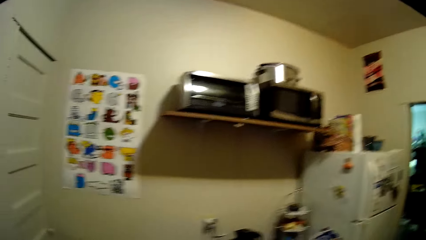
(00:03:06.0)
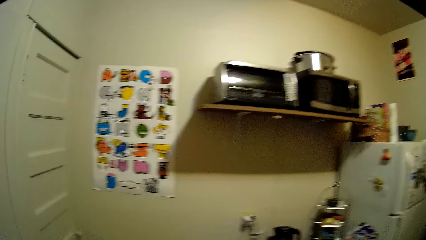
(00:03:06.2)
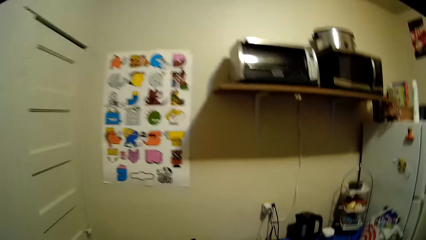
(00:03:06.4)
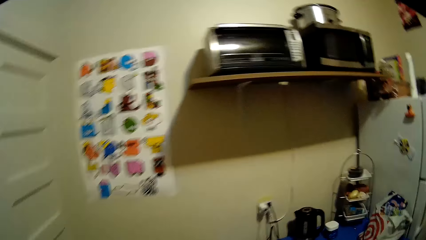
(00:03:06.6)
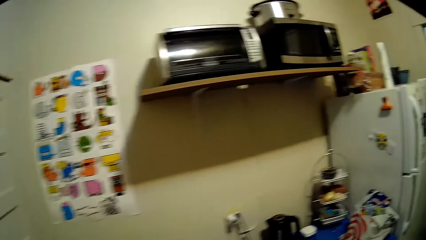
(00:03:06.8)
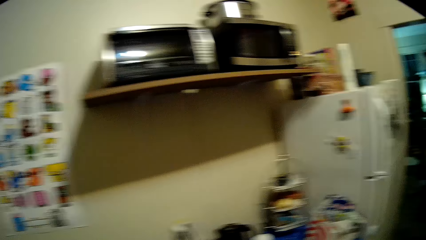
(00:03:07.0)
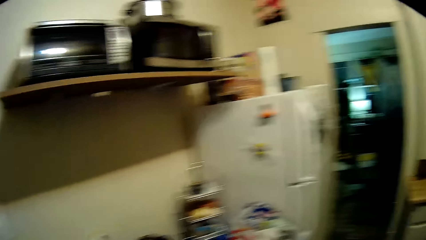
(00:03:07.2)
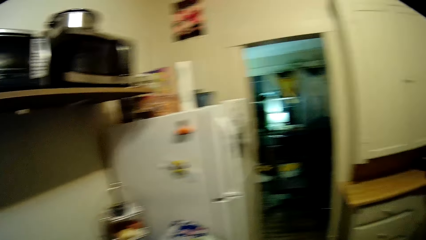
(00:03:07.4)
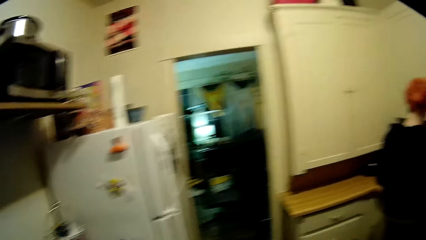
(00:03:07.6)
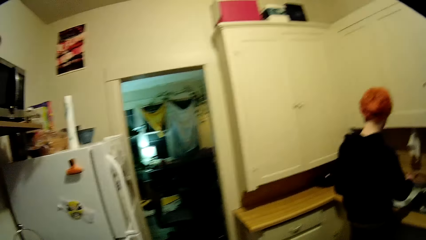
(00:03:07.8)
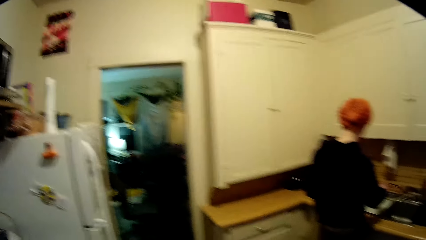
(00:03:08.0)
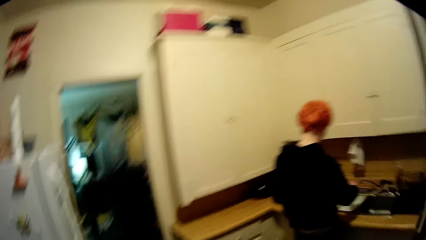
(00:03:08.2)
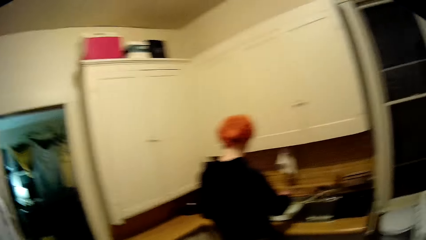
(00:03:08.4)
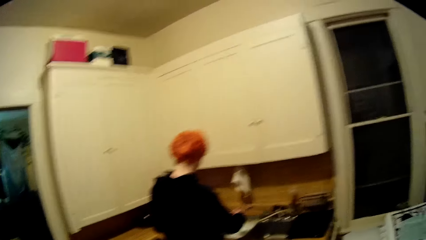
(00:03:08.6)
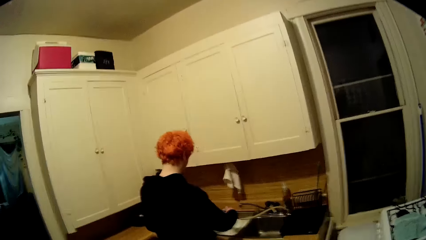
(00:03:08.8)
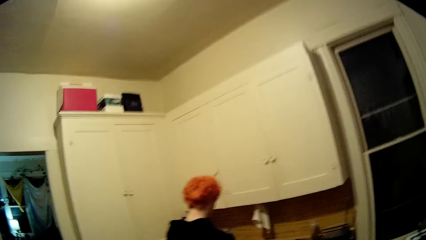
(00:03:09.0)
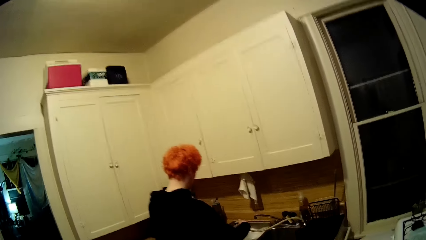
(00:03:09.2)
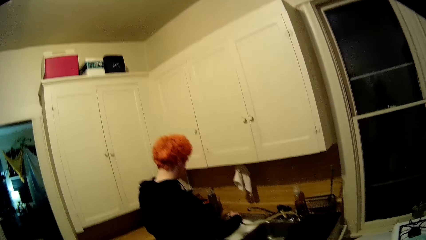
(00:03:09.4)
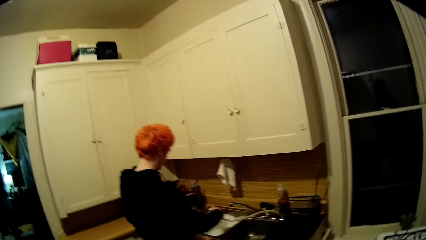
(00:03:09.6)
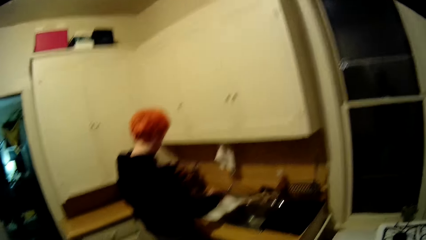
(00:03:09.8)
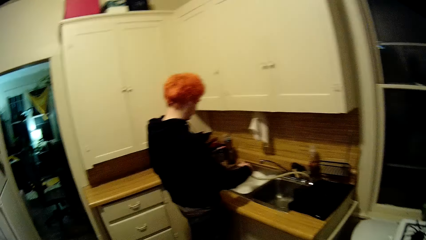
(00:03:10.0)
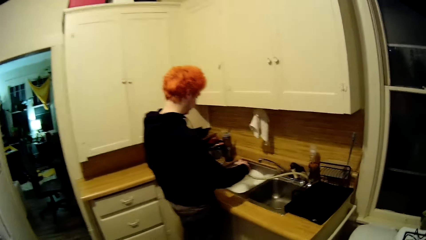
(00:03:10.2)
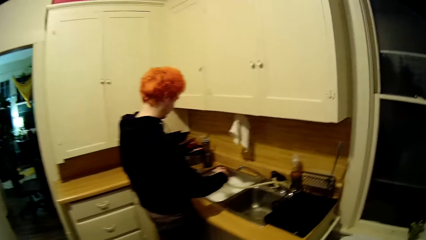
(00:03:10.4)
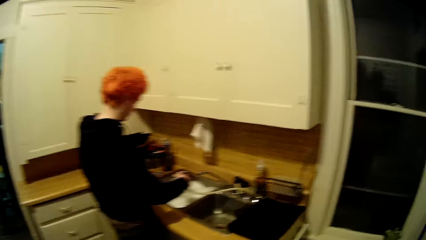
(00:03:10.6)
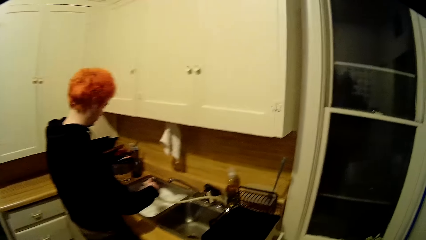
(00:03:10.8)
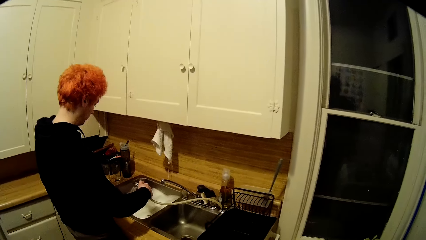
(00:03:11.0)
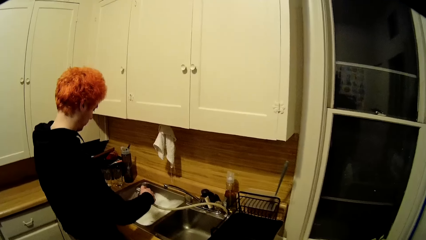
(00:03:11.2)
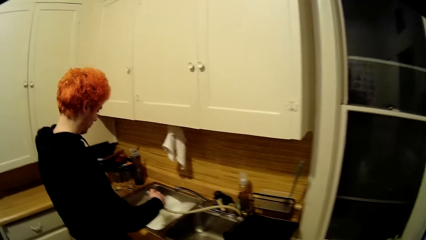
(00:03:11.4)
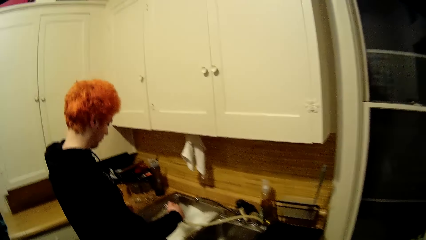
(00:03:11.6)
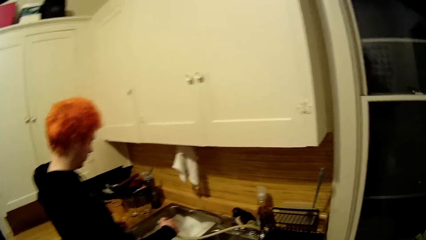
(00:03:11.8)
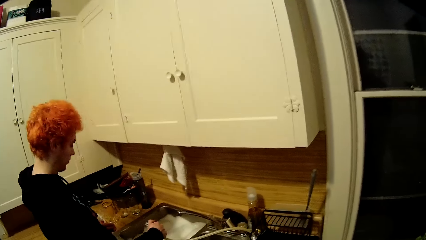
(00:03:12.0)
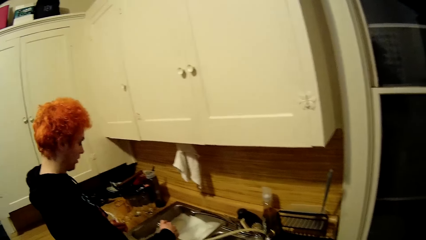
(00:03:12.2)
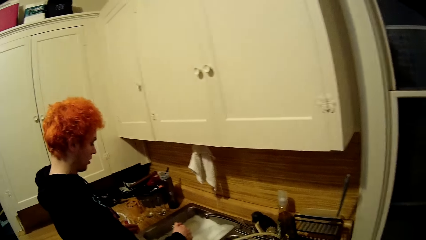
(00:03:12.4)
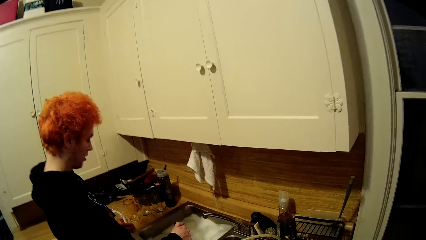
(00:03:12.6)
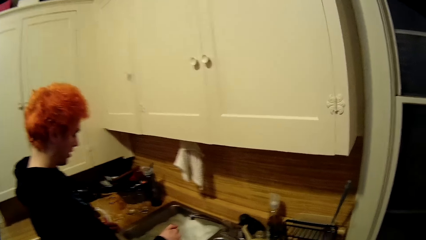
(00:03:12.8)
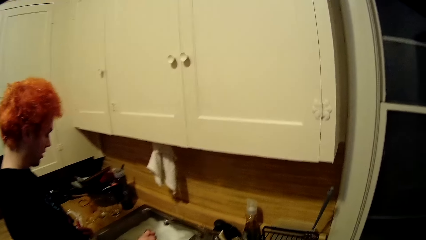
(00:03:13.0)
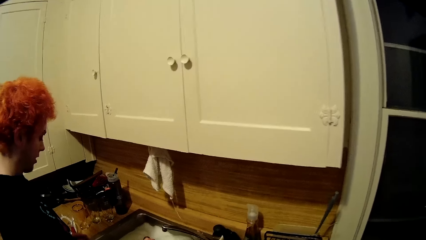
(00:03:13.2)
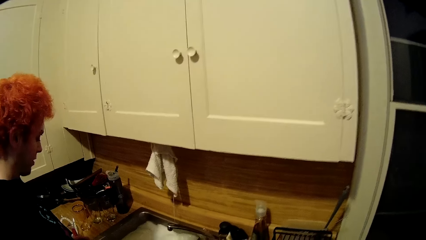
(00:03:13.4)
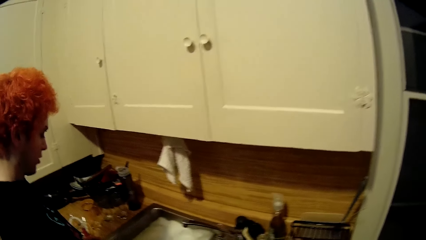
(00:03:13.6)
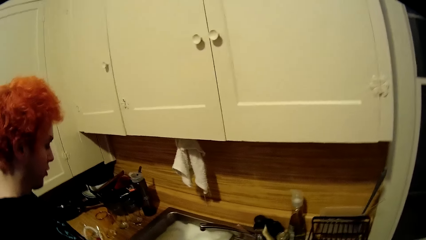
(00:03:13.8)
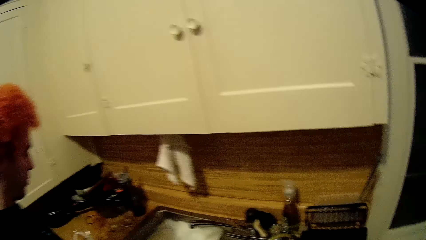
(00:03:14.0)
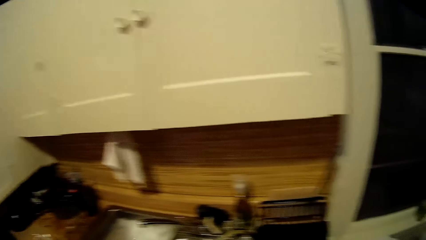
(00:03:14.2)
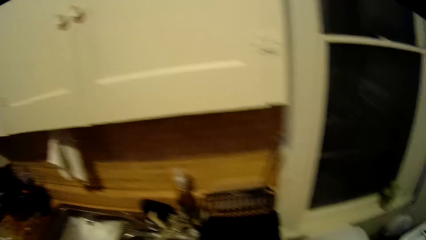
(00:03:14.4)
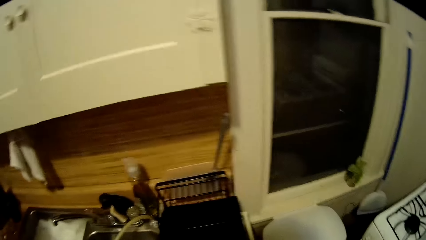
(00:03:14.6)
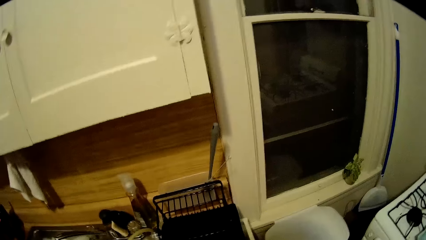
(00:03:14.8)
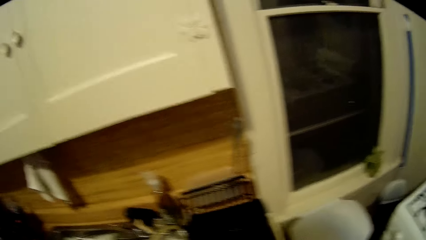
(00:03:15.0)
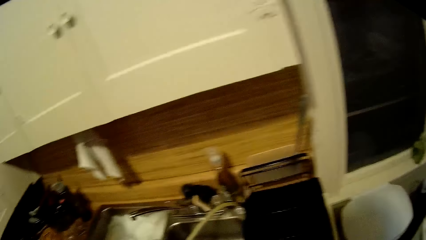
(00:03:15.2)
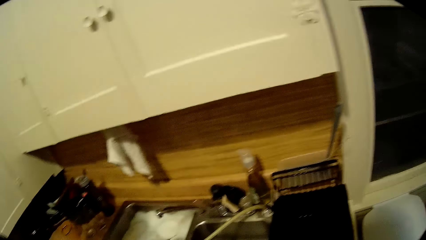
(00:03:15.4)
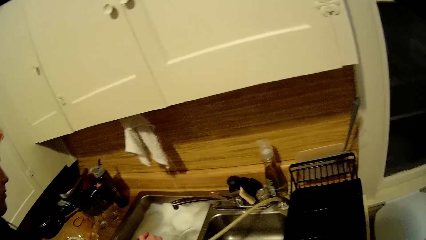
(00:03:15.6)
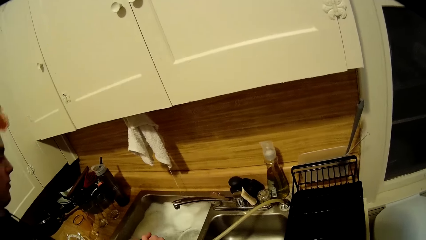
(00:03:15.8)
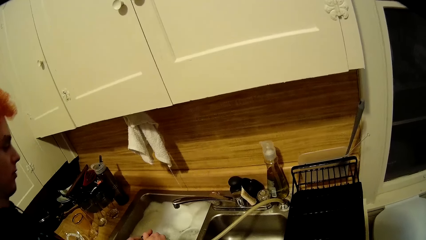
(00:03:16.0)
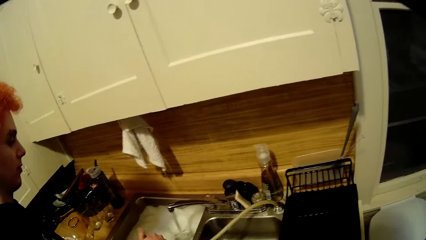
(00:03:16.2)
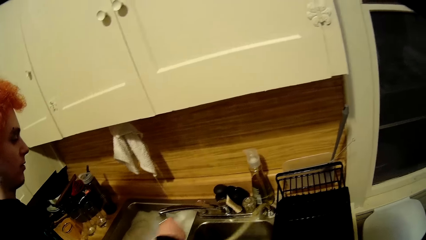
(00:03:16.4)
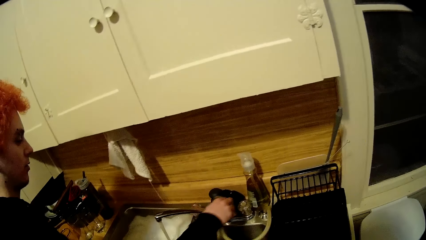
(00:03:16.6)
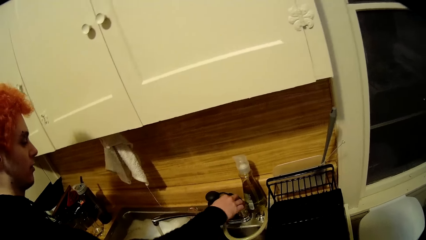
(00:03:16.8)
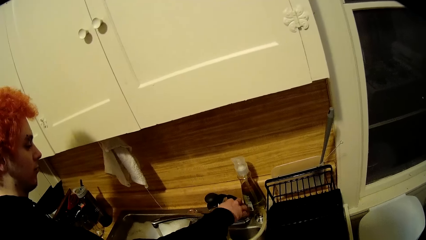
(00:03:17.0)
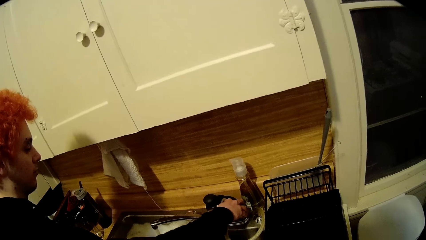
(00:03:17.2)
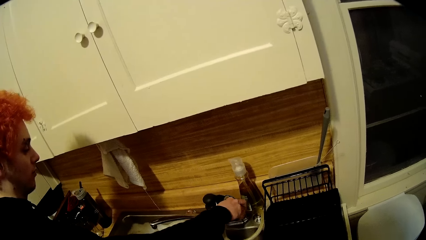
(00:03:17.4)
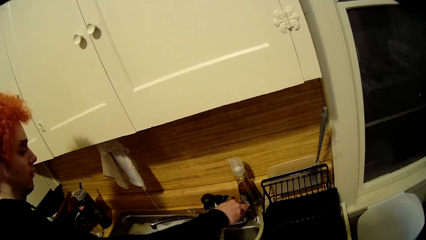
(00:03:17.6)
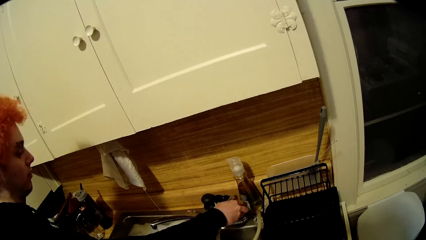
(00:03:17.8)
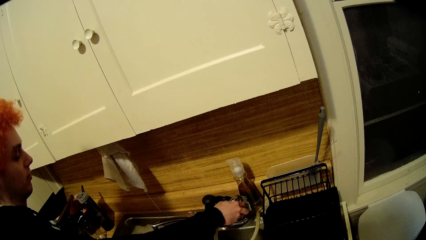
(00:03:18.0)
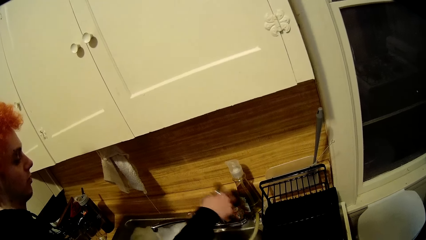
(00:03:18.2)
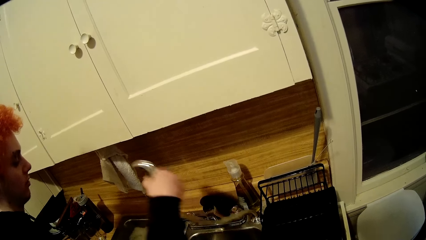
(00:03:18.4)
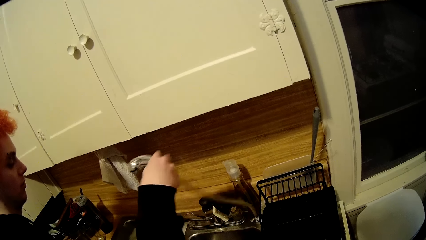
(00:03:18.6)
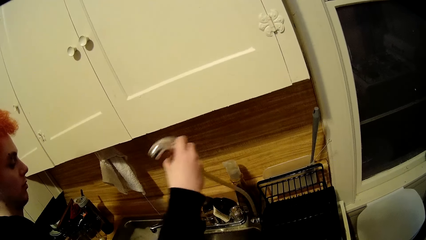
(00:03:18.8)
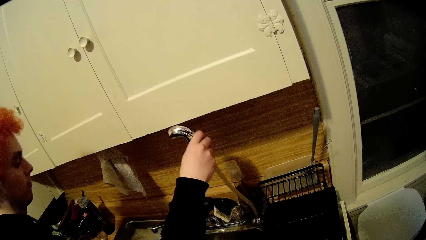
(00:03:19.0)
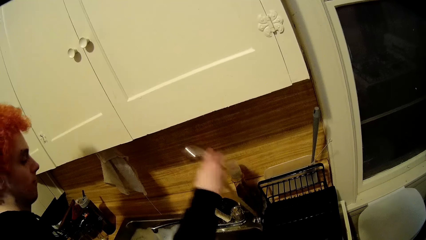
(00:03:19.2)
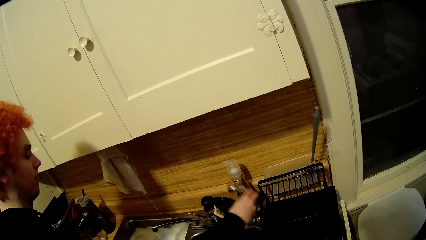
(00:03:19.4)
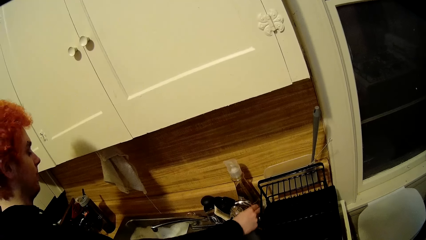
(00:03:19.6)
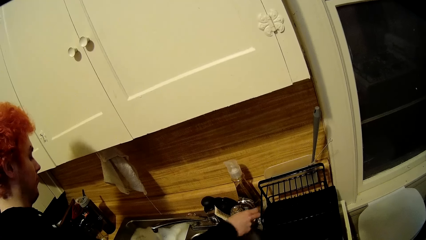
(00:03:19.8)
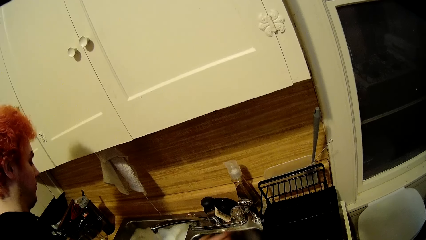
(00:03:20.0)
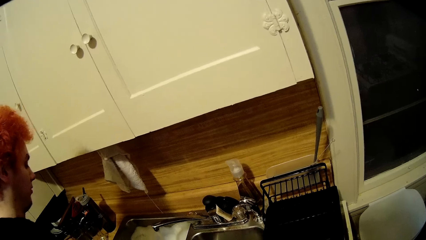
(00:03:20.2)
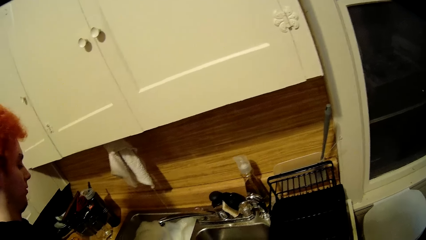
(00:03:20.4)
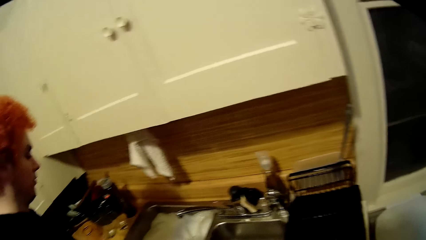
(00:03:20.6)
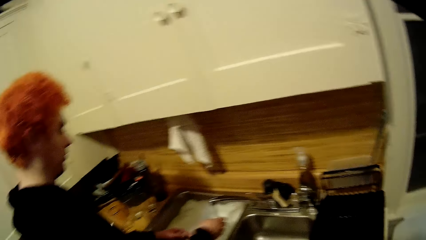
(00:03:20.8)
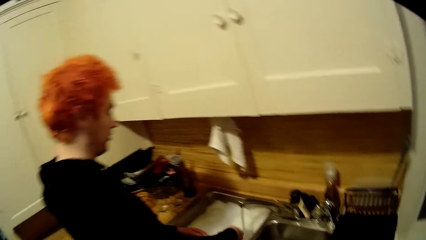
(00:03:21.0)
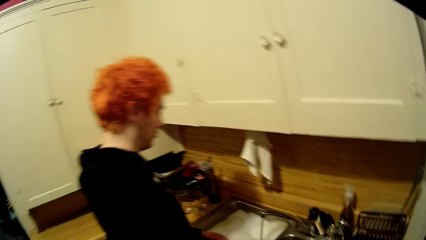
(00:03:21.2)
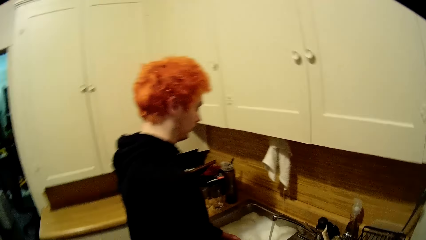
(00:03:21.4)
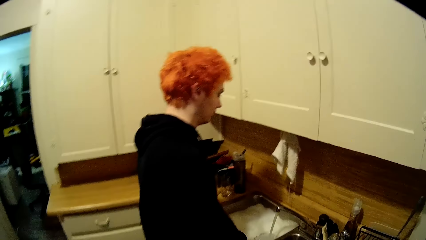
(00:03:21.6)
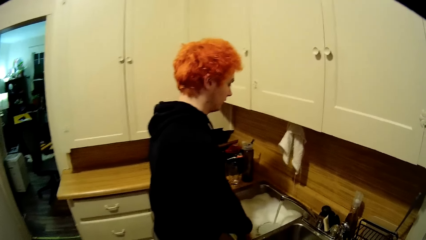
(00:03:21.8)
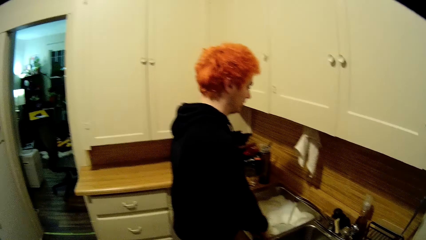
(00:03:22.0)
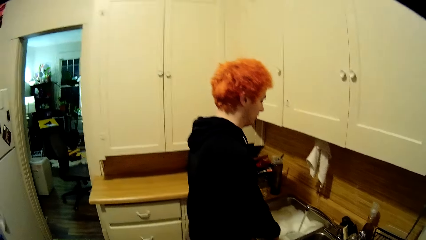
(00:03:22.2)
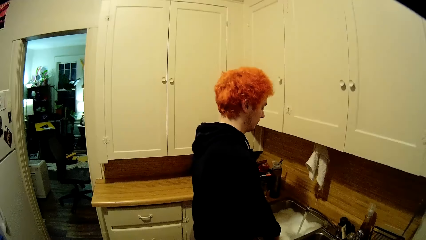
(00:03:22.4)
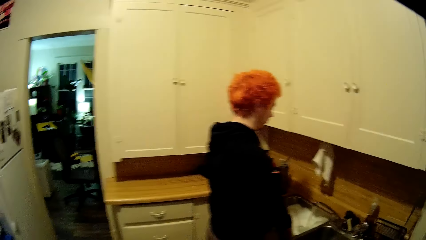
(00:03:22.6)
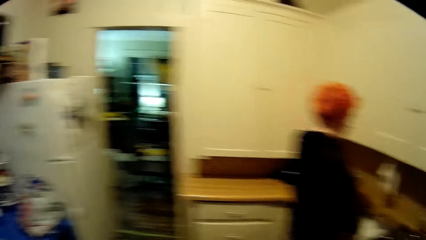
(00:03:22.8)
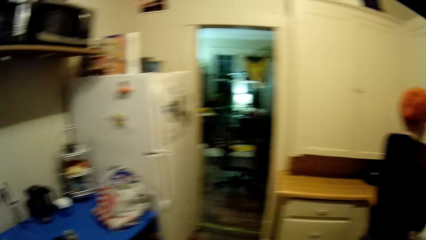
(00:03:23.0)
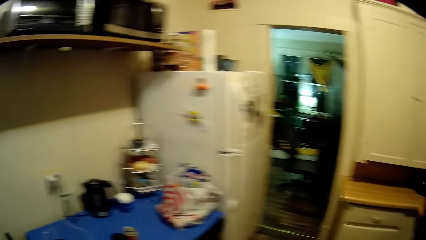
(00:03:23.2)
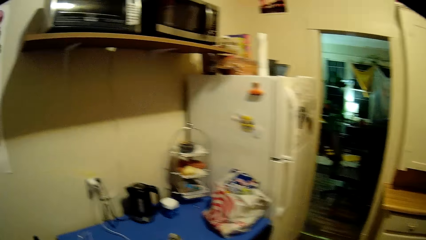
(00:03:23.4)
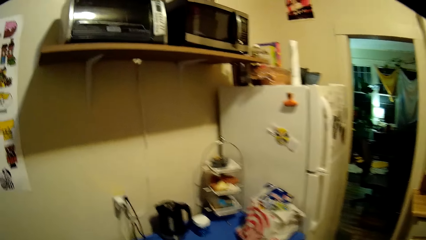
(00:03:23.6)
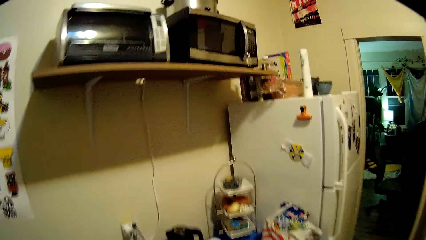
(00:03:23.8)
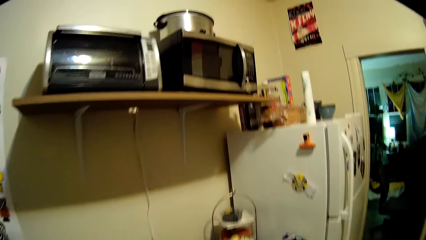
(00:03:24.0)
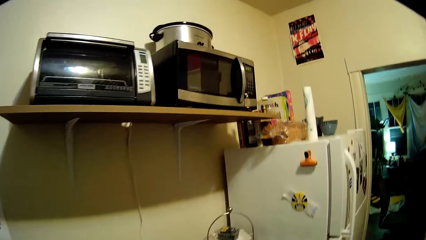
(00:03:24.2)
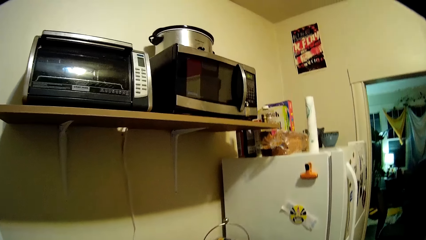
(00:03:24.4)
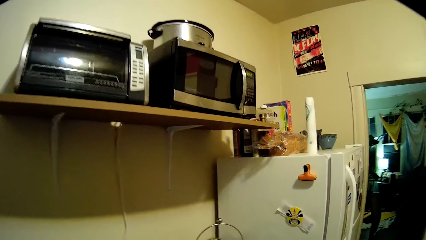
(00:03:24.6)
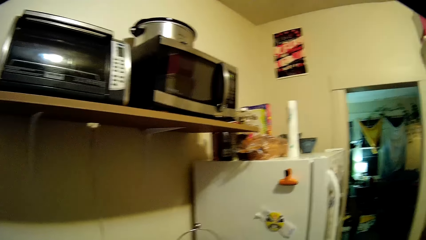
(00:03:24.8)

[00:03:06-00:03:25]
The camera wearer walks around the house. They talk with the man. They look around the sink. The man places the water tap away. The camera wearer puts the tap on the stand. The man places the water tap away again. The camera wearer walks around the house.
